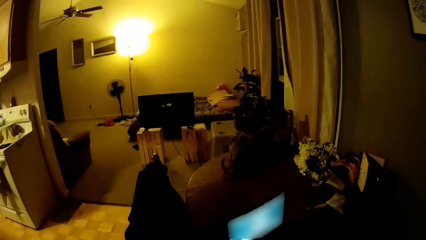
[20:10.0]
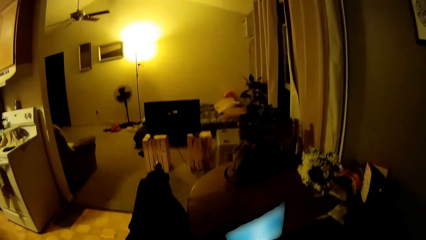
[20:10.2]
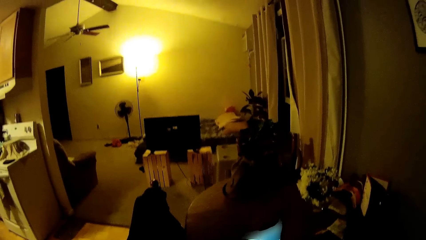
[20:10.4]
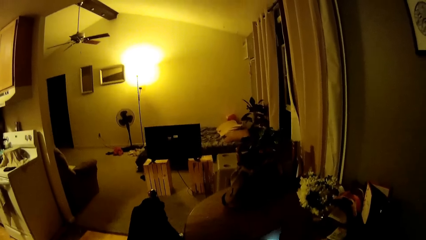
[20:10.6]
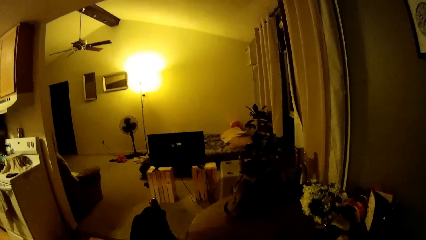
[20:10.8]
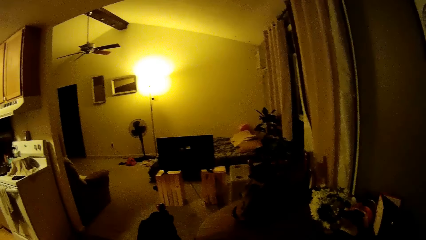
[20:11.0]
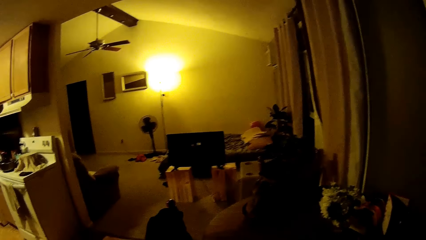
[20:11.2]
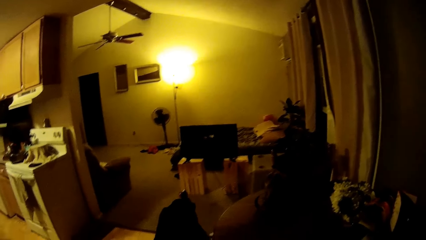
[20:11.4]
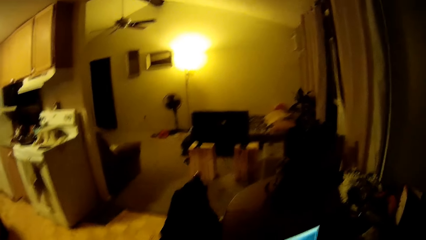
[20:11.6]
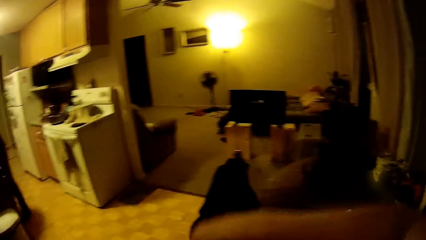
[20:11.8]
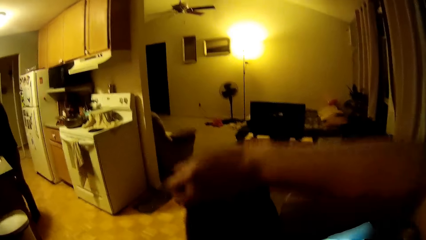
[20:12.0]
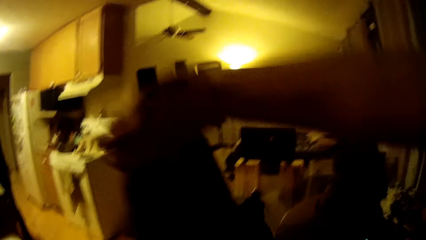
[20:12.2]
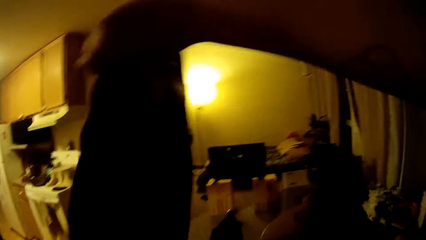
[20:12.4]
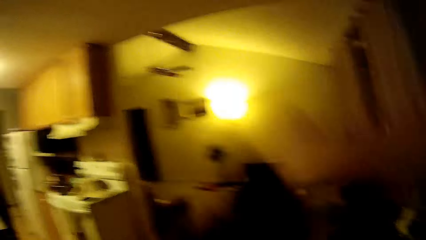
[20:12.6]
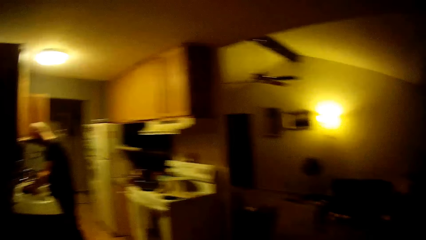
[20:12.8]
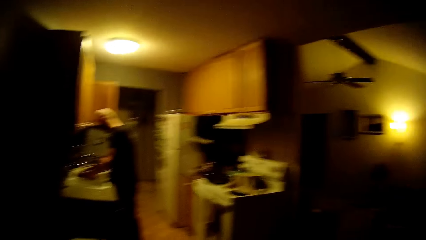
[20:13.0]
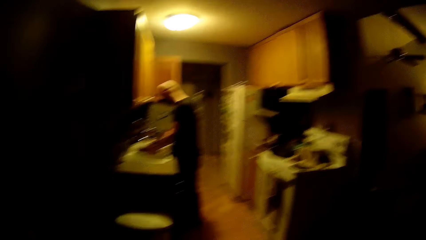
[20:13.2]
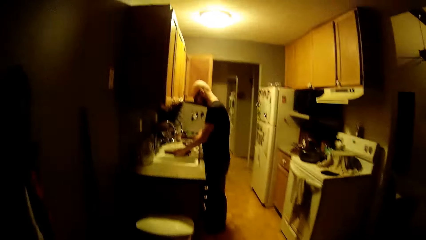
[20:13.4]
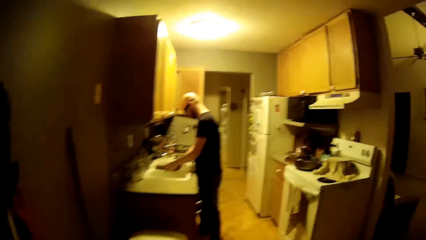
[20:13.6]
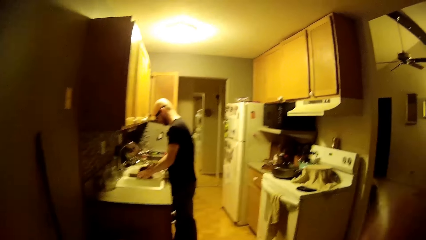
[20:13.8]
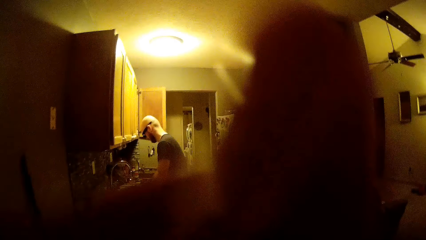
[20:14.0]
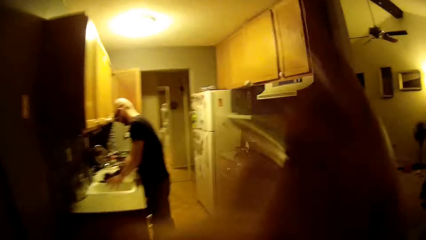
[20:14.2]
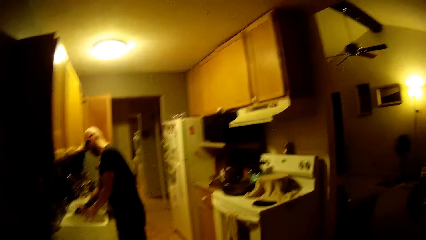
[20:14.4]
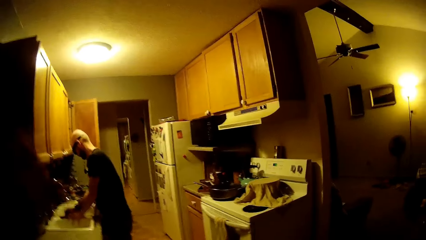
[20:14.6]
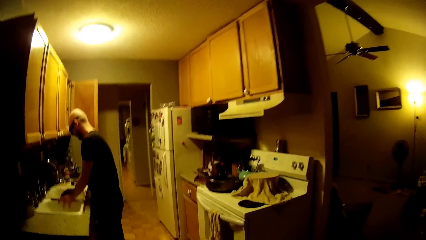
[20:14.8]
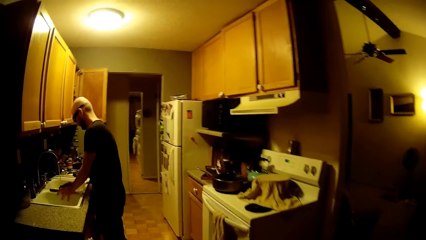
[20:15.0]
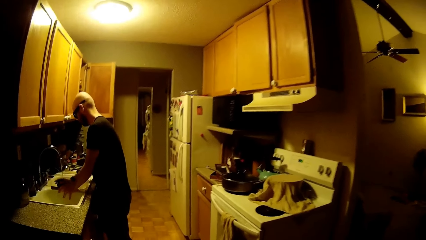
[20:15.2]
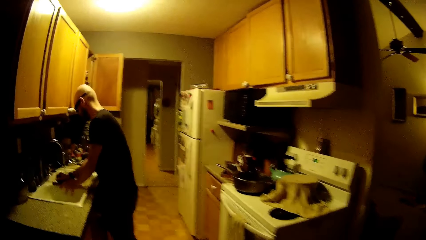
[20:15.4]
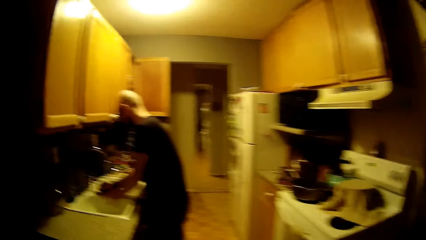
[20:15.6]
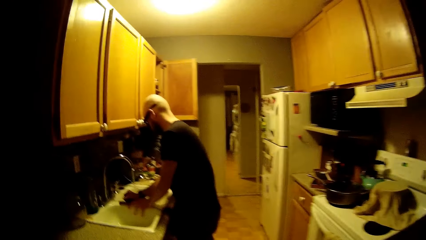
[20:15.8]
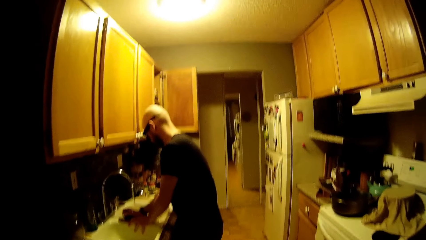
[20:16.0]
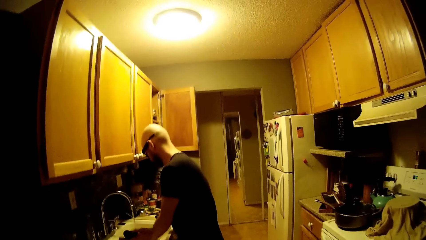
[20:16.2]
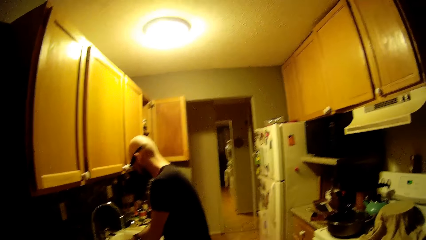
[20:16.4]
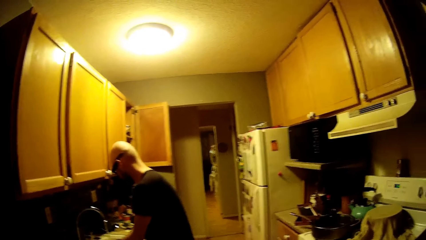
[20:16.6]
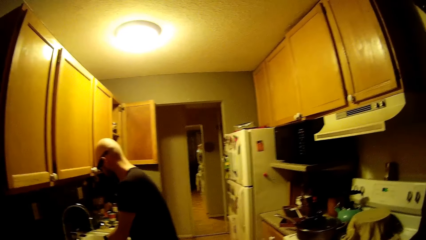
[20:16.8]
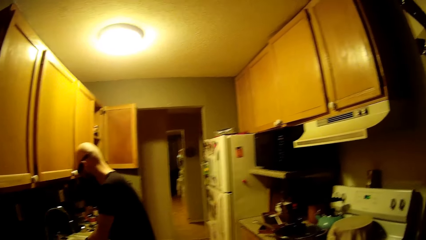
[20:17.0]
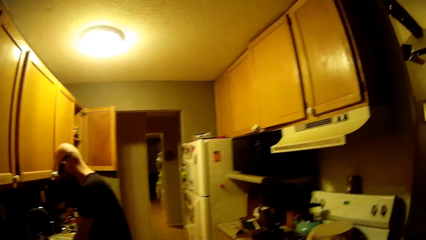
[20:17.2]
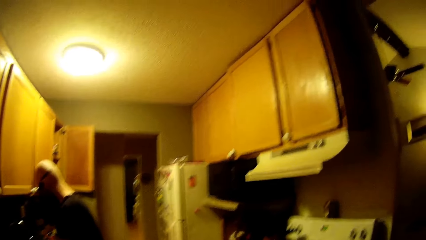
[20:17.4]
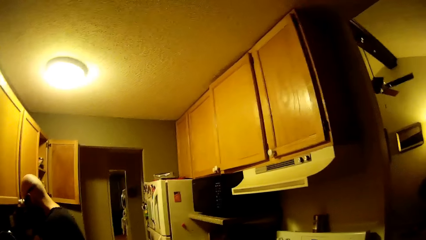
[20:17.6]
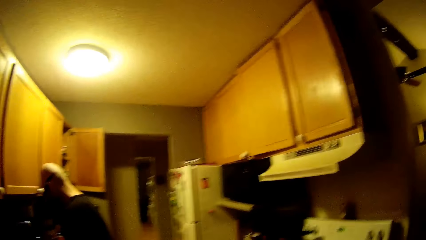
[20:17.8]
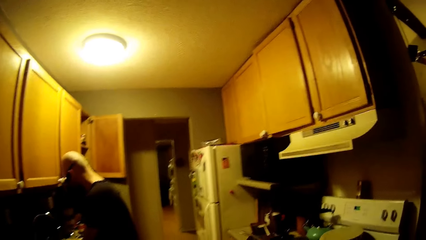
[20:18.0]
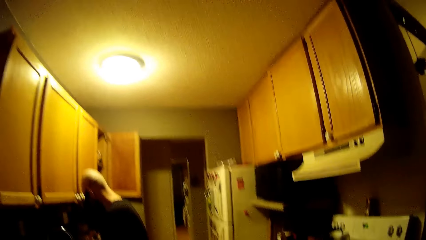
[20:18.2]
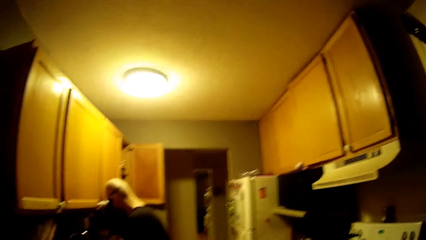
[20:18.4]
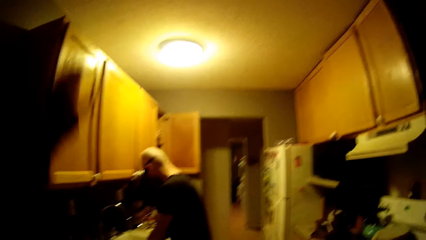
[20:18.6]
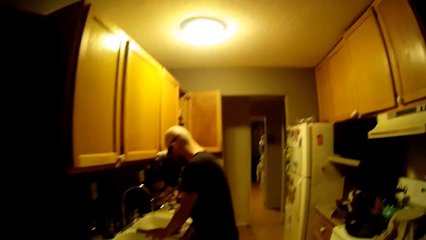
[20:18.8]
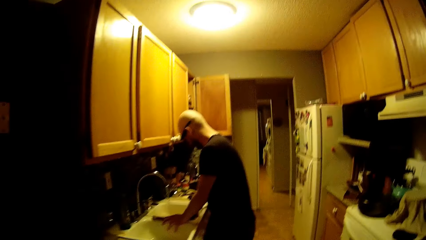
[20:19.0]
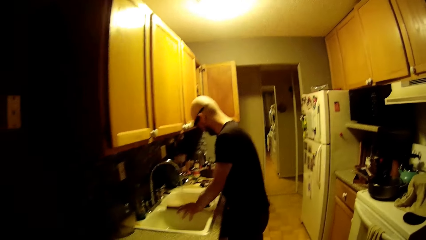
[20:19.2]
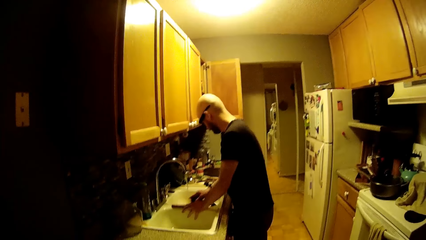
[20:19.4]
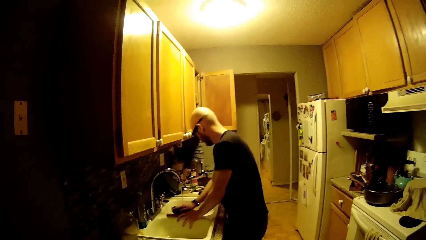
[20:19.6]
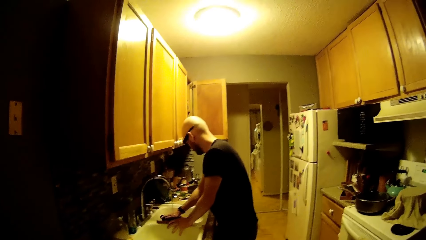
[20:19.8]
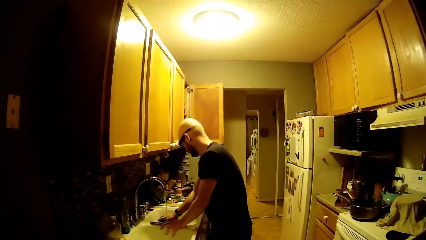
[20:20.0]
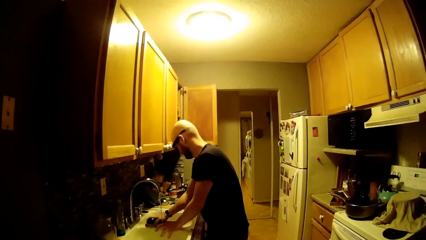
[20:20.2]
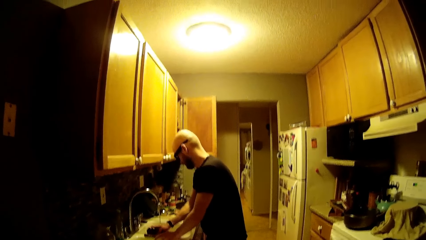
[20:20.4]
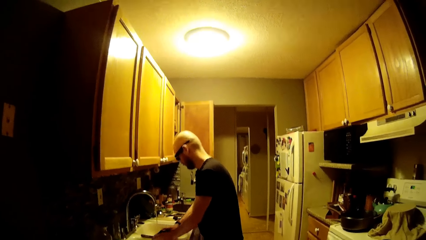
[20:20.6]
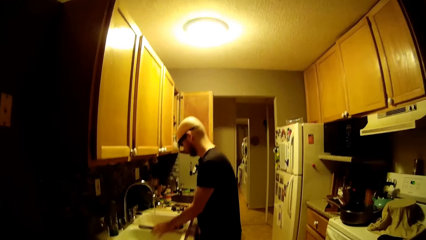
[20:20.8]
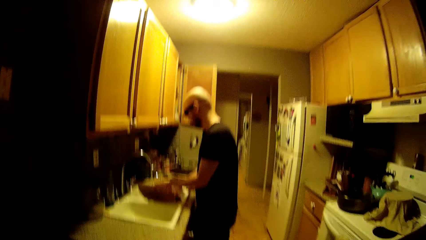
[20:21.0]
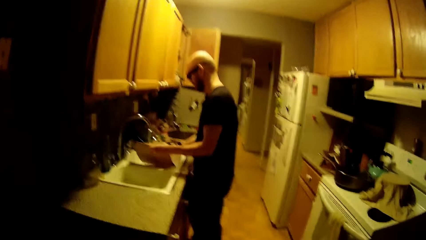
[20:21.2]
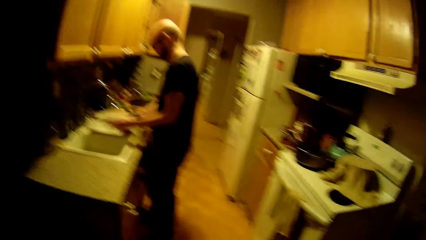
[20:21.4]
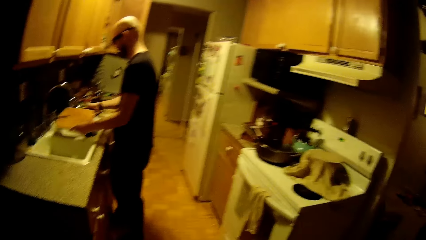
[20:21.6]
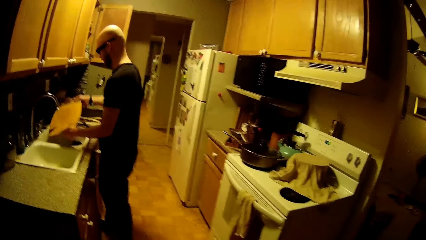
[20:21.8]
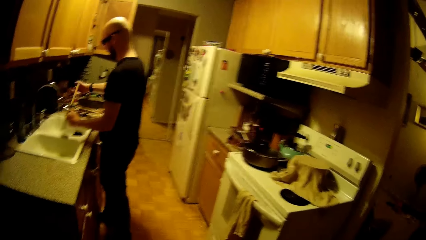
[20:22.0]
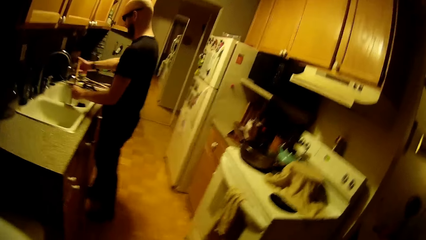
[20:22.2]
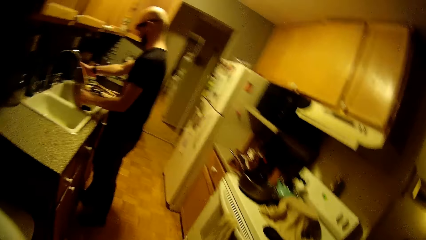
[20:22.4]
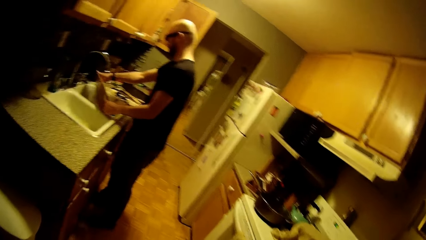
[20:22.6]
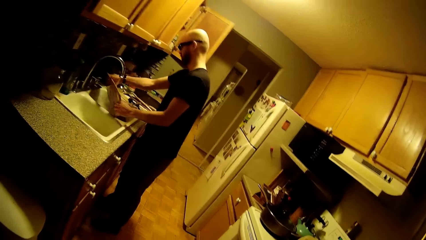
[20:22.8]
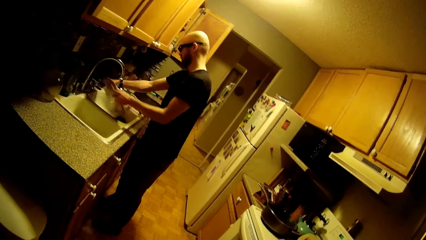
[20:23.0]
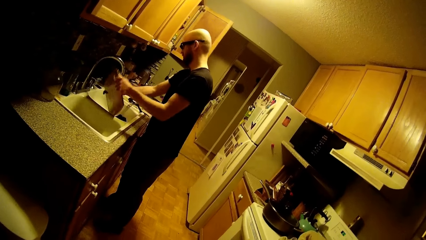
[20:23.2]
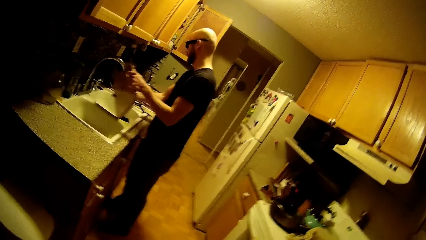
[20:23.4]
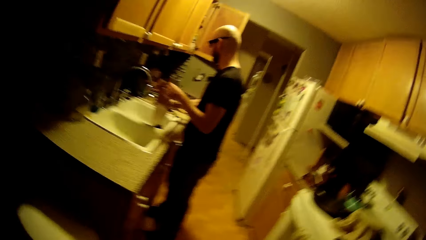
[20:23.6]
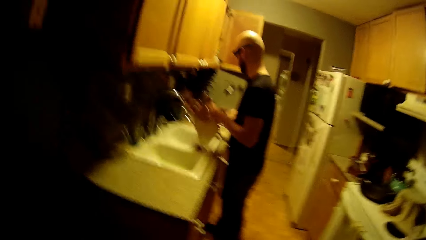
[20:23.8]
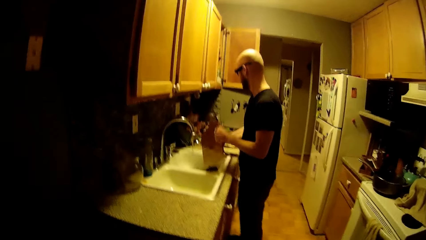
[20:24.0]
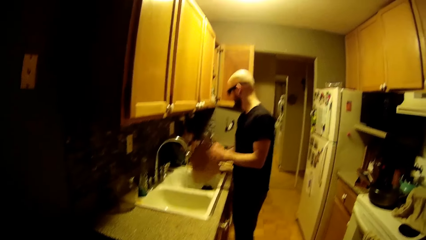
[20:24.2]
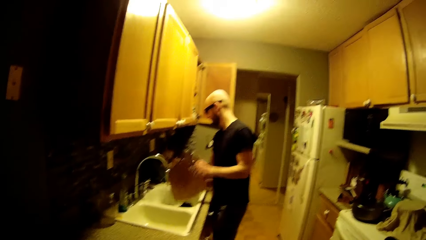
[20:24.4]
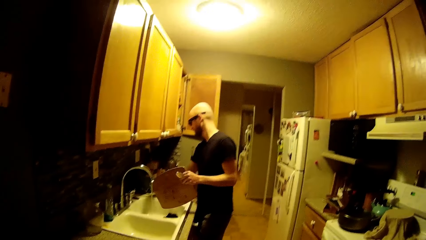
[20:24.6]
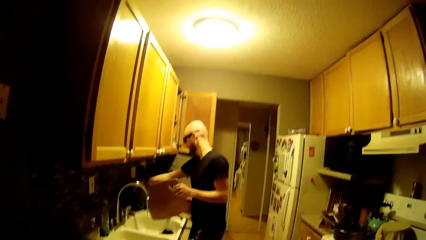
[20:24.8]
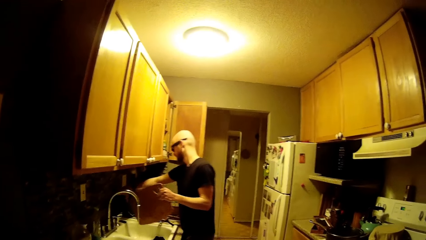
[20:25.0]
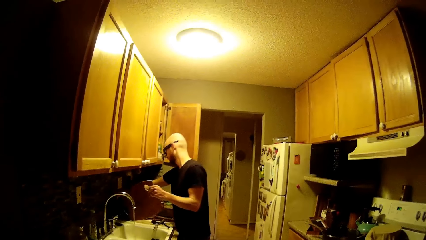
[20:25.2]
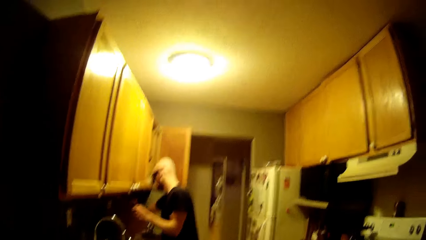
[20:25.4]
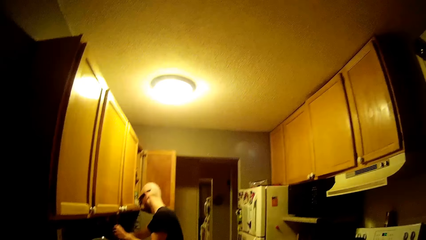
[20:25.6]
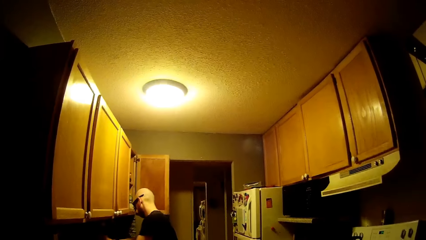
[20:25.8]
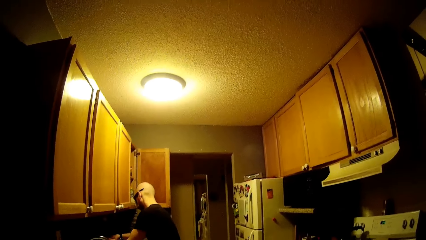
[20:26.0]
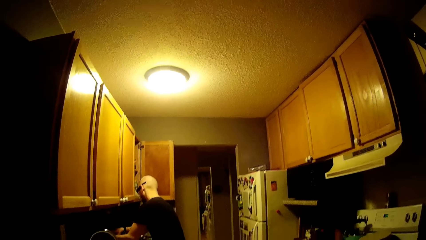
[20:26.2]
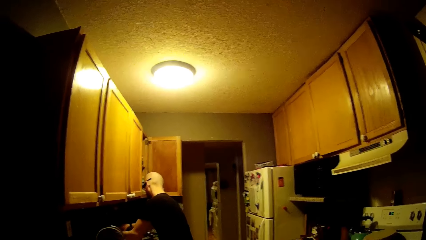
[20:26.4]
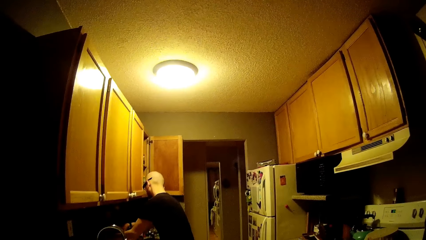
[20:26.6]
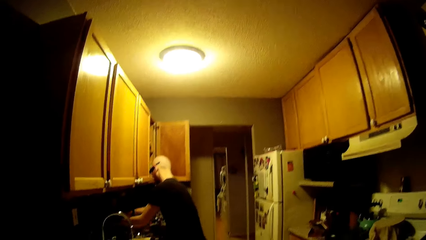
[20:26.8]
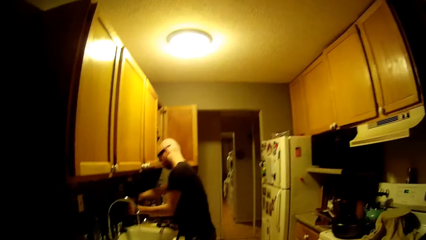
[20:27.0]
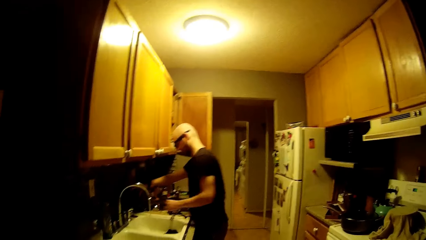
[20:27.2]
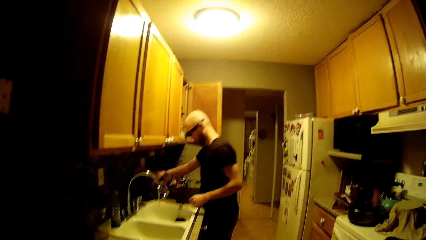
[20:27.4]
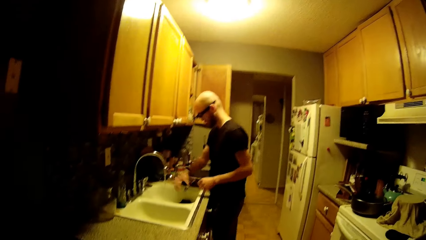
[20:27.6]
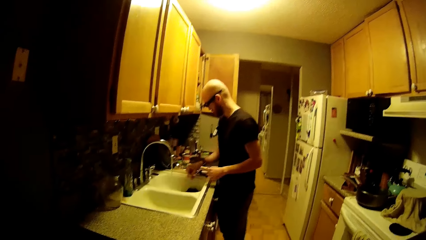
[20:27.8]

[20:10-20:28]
The camera wearer sits on the dining chair. She holds a cloth with her left hand. She lifts the cloth from the dining chair. She lifts her hand towards the face. A man washes the chopping board. The camera wearer lifts her left hand. The man rinses the chopping board with both hands and places the chopping board on the countertop.
